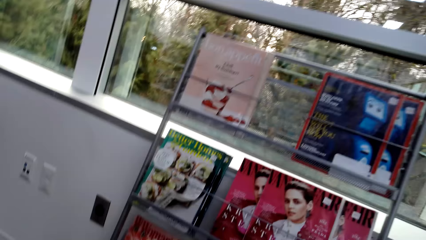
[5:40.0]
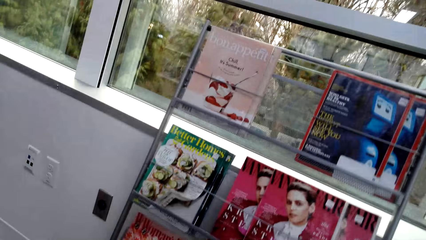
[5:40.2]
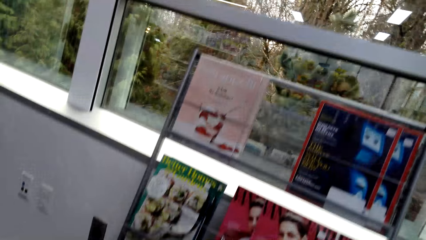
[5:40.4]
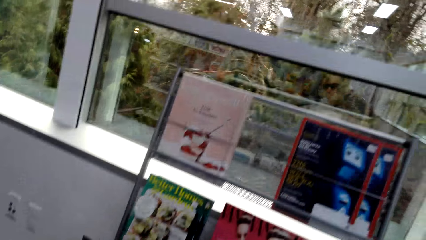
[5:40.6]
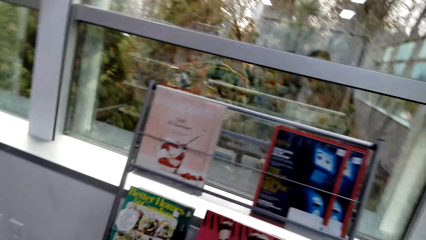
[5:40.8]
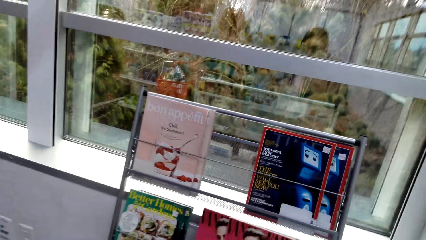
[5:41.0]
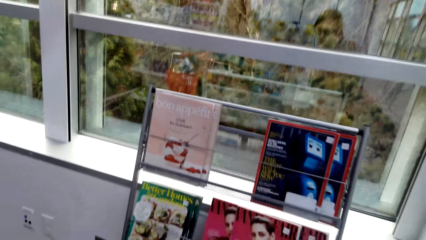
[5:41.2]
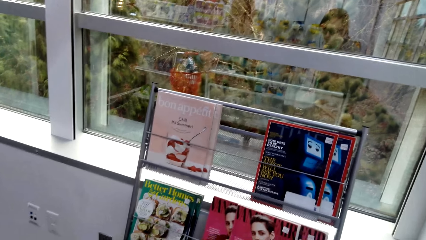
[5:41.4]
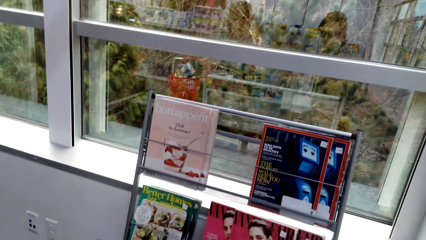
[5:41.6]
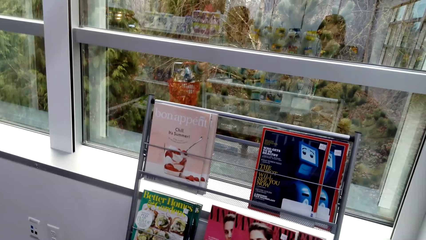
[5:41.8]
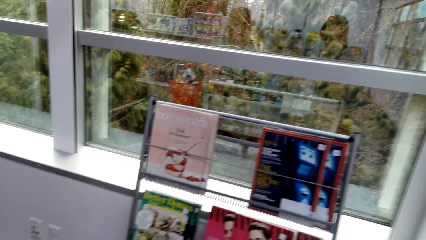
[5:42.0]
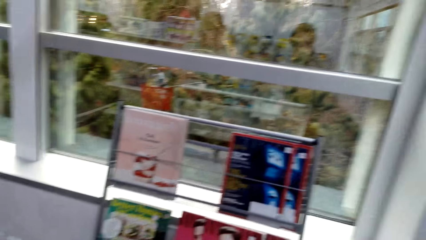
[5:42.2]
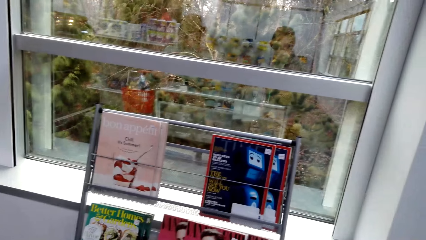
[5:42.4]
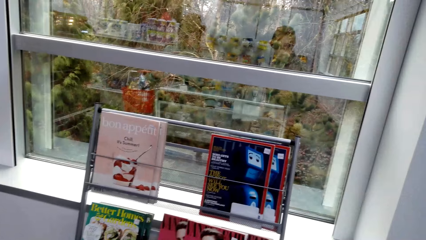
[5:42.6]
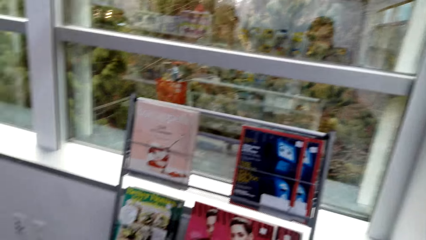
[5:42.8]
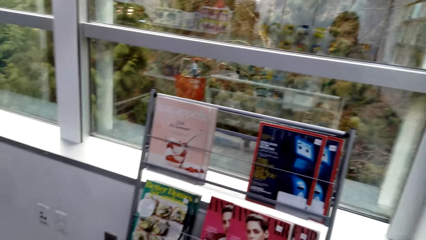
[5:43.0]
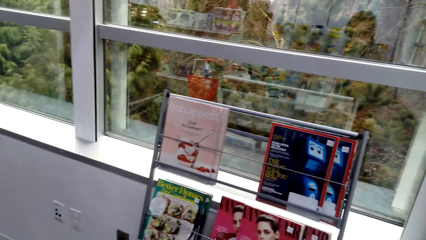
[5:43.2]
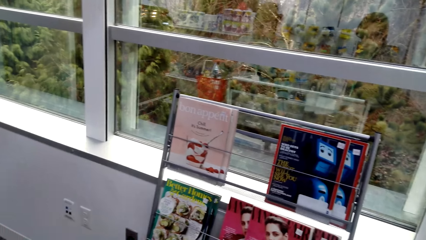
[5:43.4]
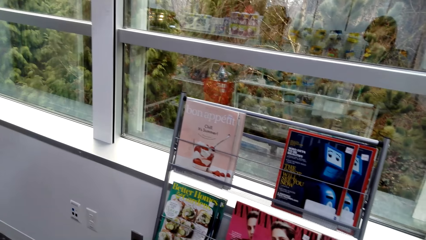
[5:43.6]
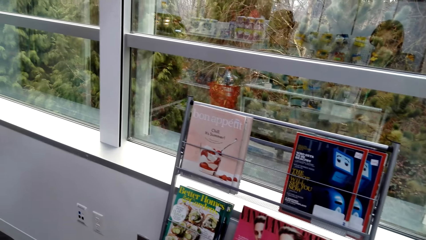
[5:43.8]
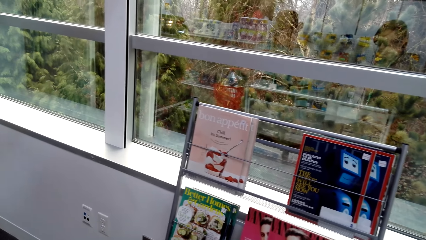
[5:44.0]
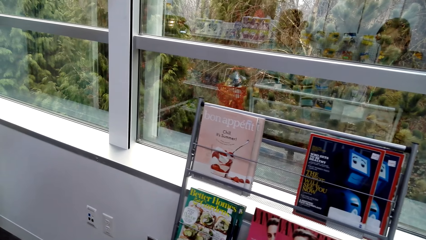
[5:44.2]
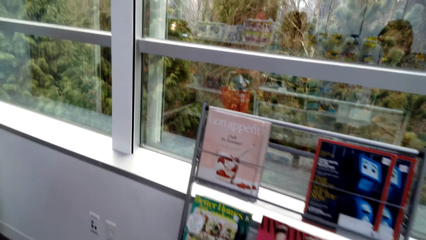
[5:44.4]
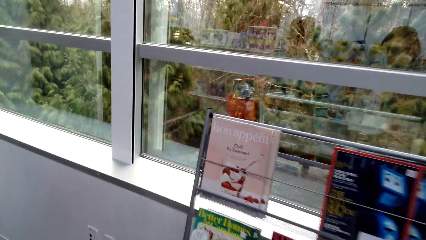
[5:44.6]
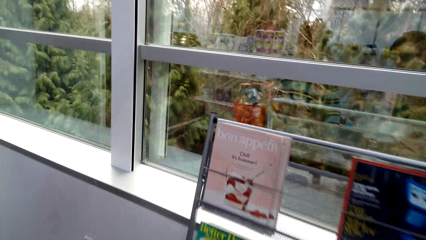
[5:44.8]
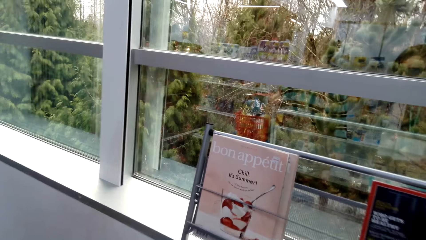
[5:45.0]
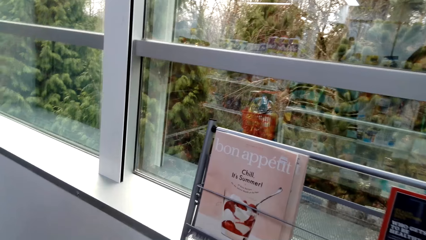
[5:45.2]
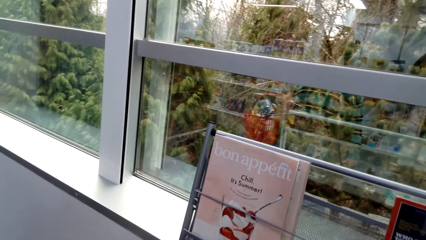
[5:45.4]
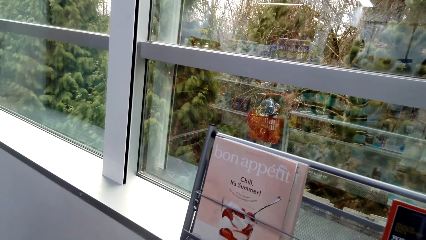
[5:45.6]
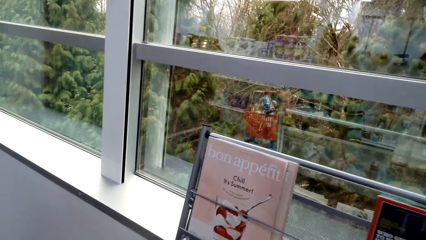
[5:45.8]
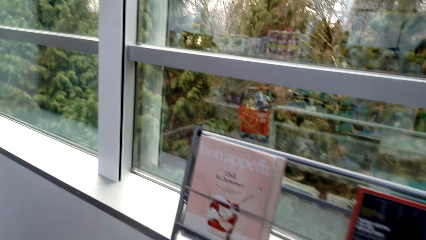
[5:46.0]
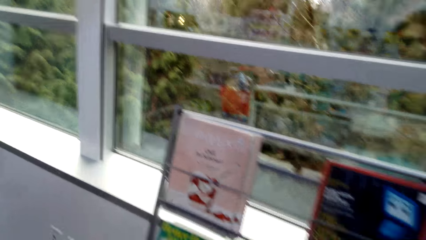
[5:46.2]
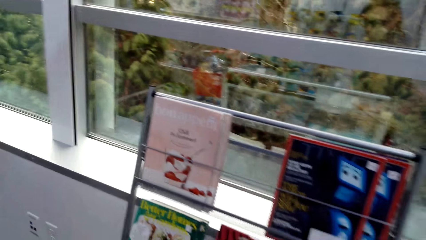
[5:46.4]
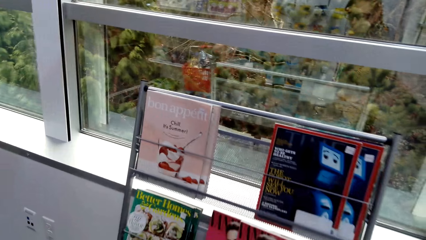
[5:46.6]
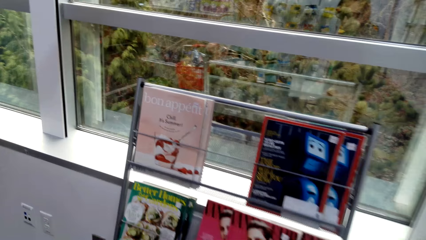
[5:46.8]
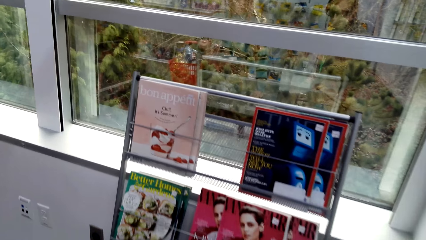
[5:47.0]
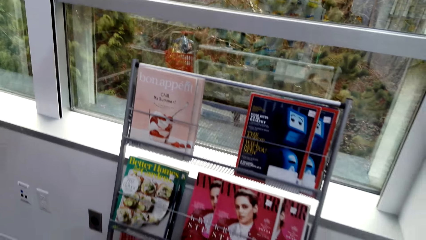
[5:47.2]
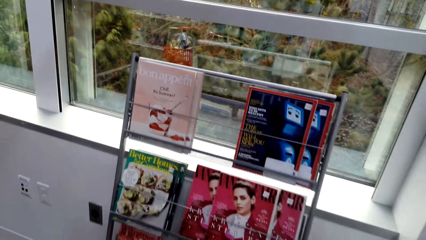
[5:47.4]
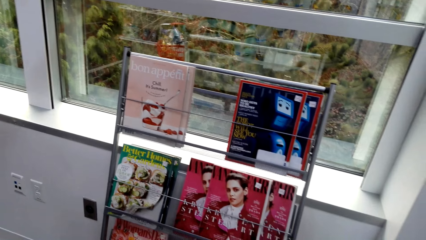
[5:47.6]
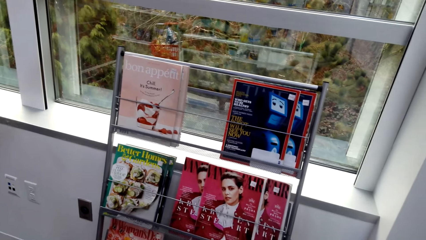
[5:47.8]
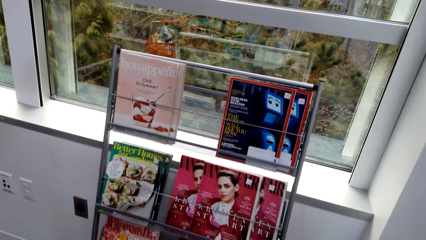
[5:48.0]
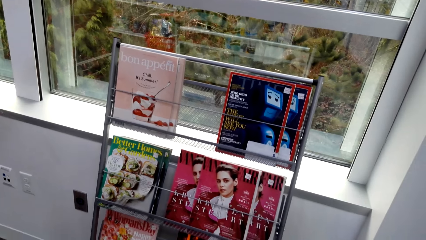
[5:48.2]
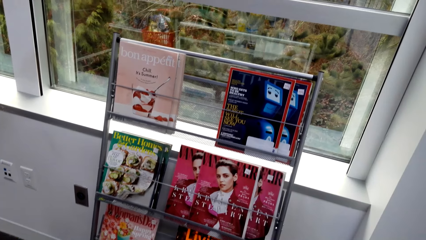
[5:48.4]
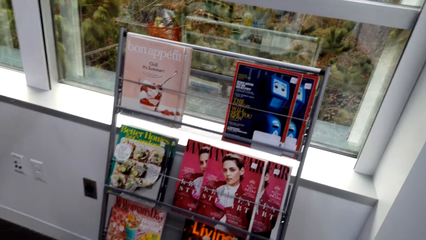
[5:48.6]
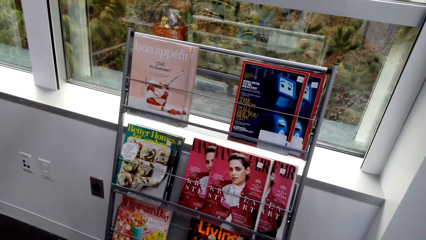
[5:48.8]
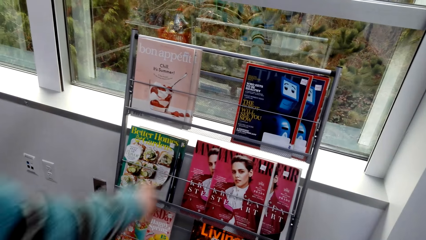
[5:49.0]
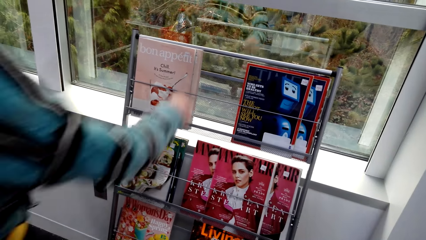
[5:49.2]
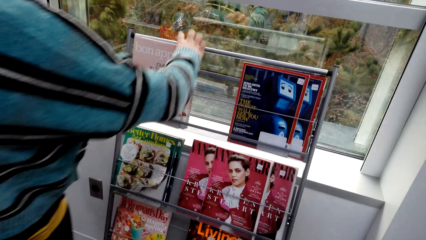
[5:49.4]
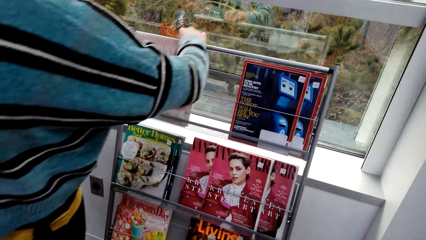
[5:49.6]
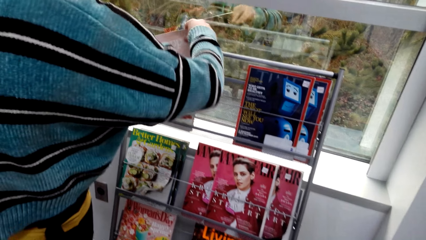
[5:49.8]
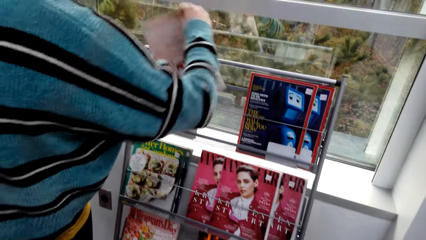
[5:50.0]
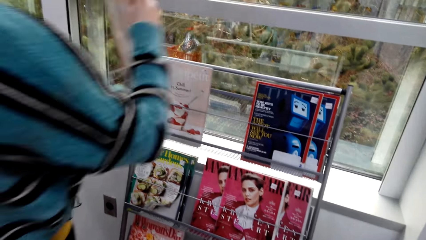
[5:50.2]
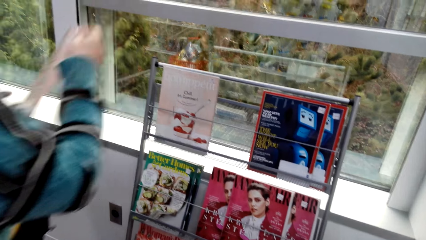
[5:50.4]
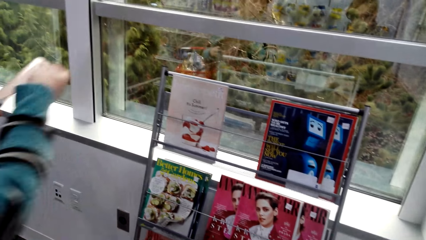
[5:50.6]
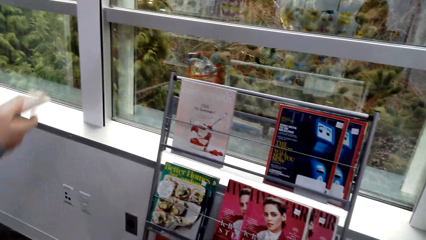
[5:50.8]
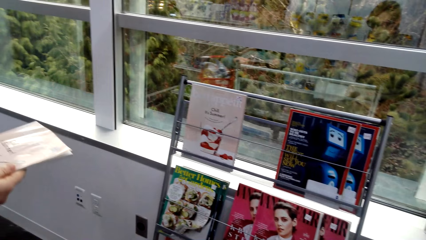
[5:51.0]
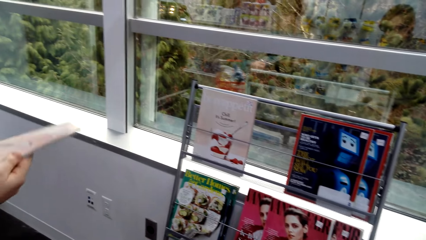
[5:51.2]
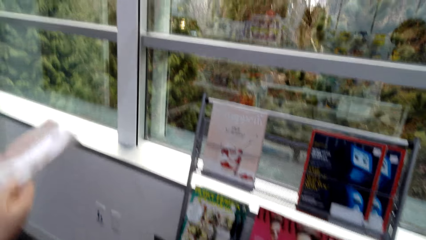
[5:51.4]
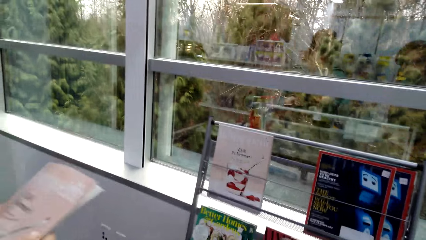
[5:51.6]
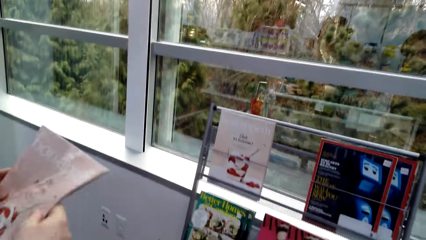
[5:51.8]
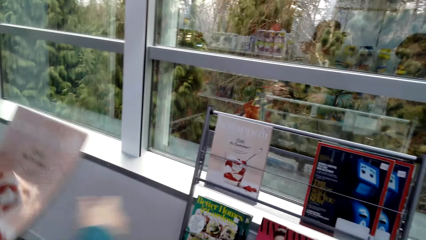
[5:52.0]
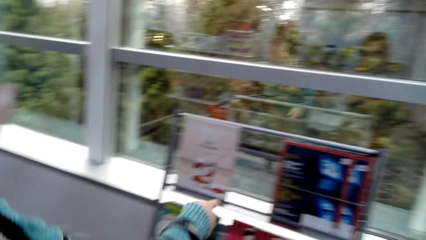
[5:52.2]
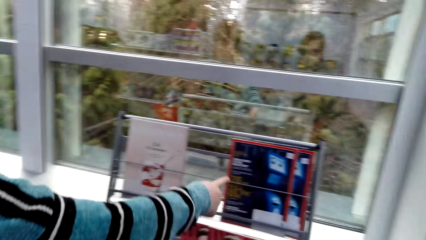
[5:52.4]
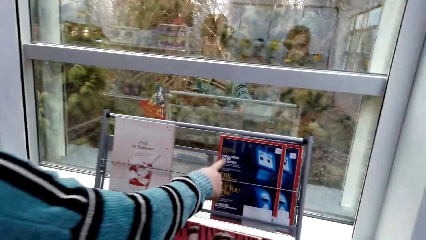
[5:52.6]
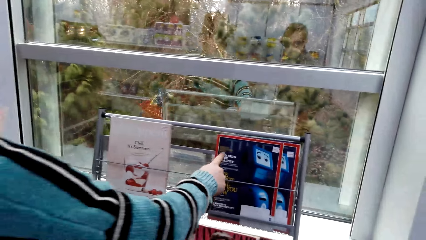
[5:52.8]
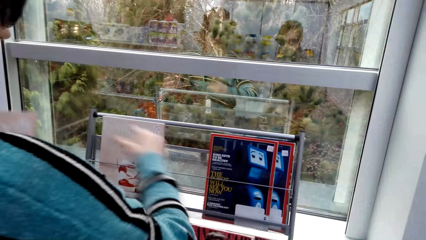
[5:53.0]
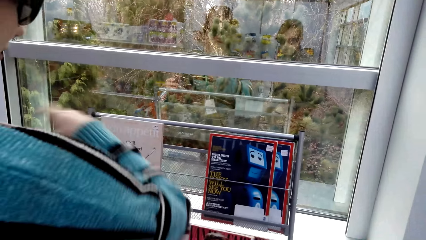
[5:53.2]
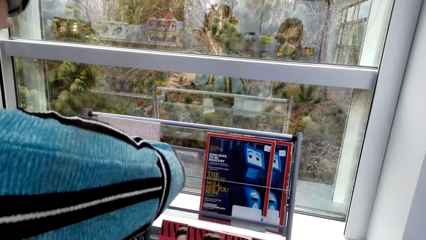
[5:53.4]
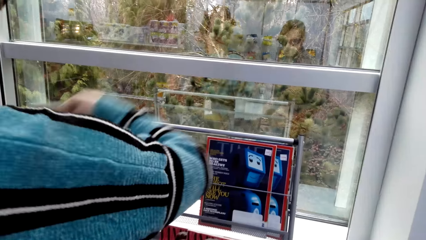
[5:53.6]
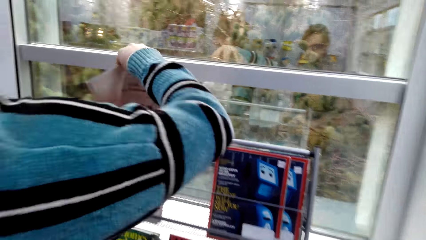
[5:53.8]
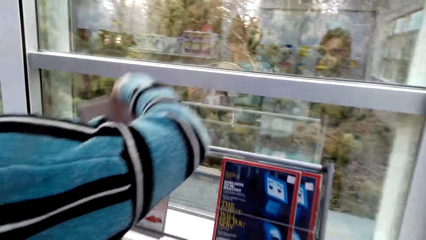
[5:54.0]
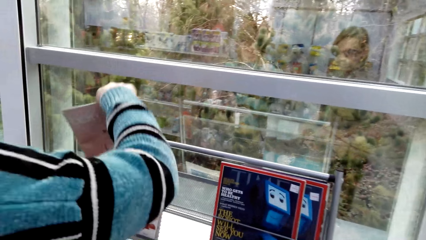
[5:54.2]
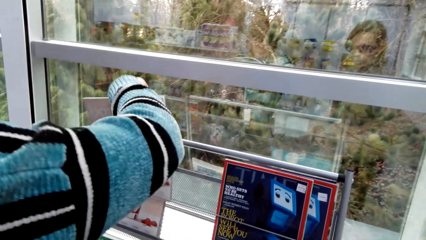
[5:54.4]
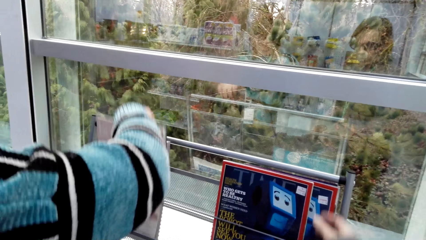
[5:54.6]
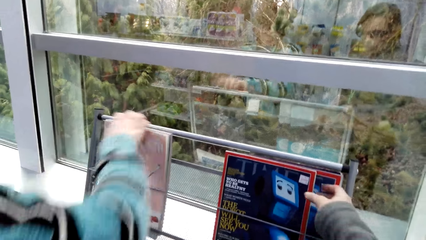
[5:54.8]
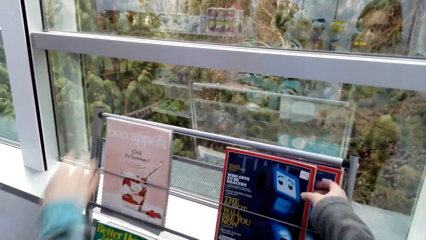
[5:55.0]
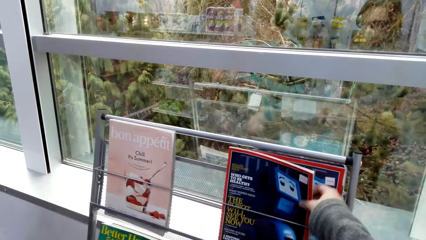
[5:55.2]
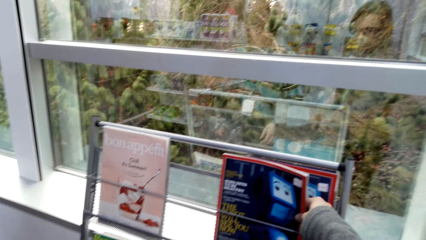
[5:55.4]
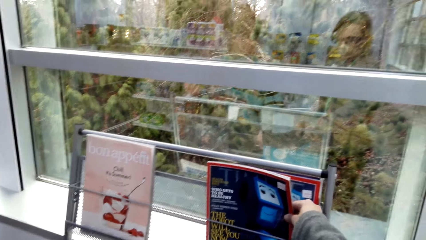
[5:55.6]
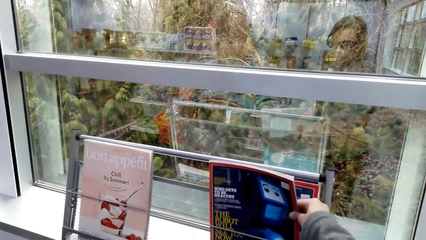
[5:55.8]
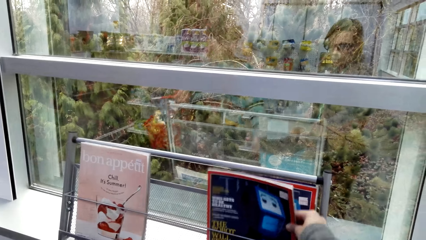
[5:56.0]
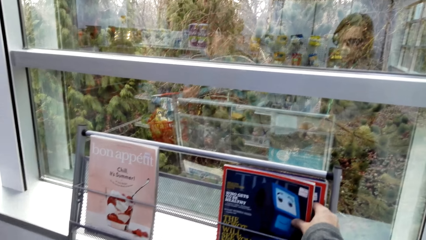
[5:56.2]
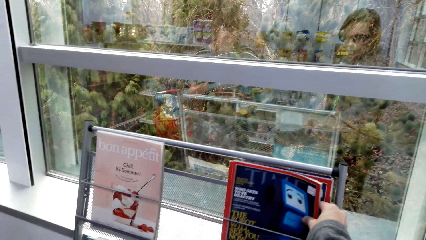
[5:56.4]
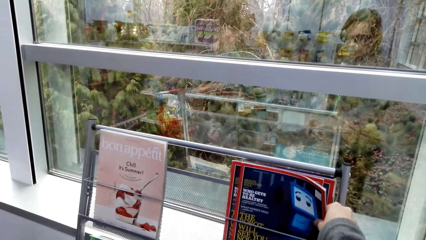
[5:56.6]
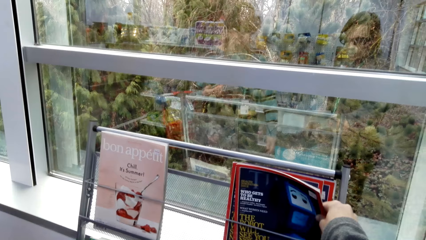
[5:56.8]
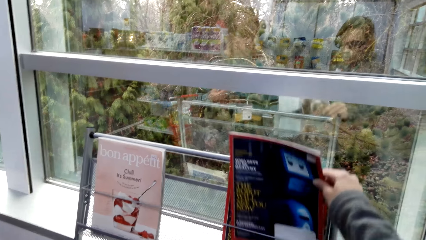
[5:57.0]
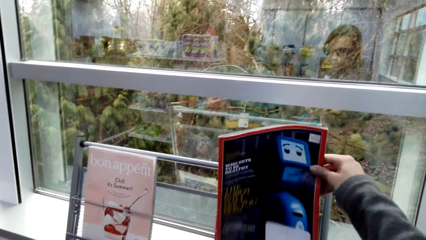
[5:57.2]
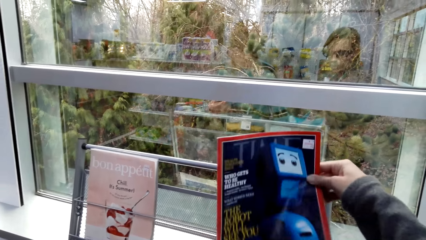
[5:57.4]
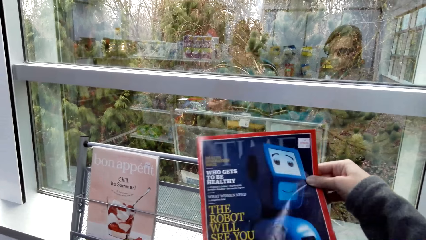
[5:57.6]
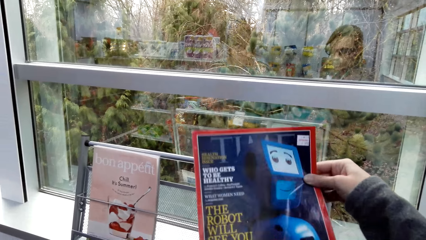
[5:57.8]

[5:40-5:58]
A woman converses. The woman picks the magazine. The woman points her finger on another magazine. The woman puts the magazine on the shelf. The camera wearer picks the magazine.
